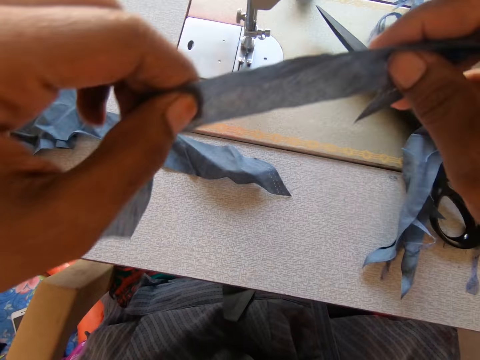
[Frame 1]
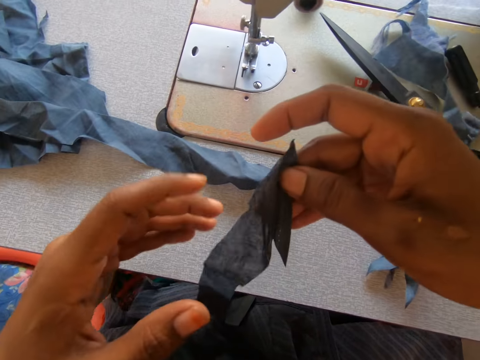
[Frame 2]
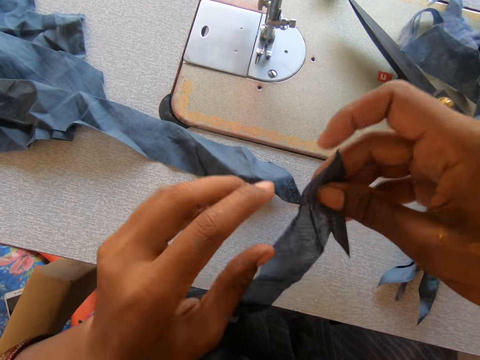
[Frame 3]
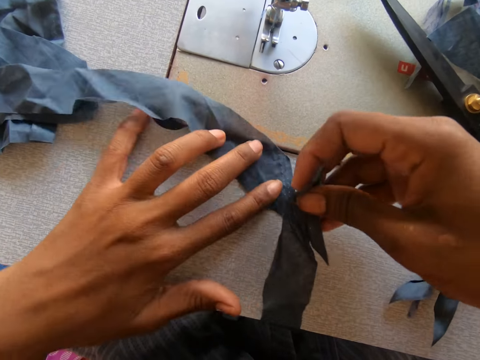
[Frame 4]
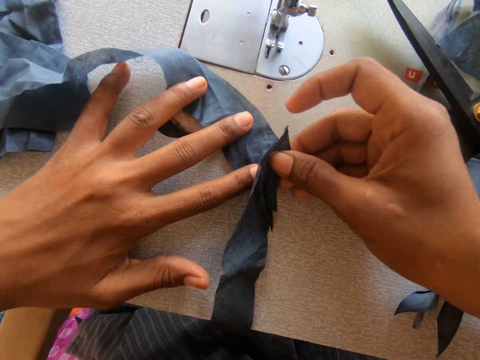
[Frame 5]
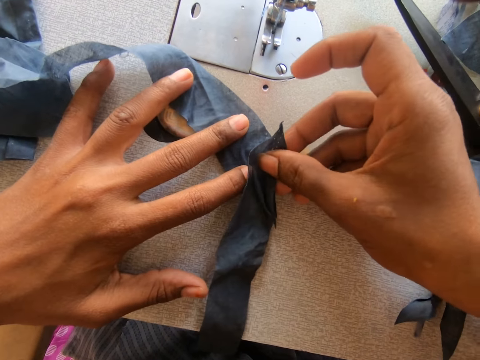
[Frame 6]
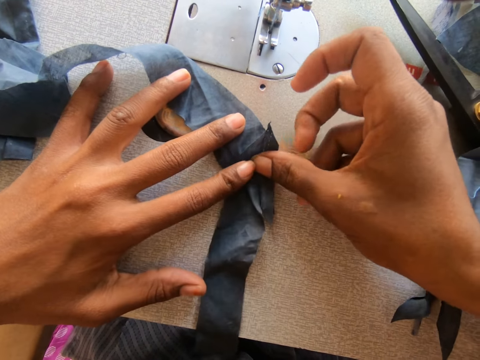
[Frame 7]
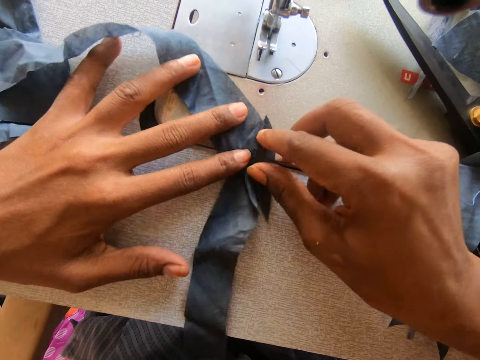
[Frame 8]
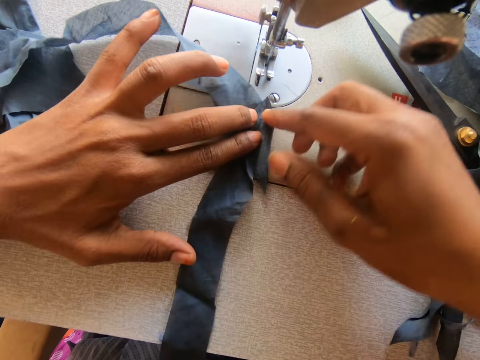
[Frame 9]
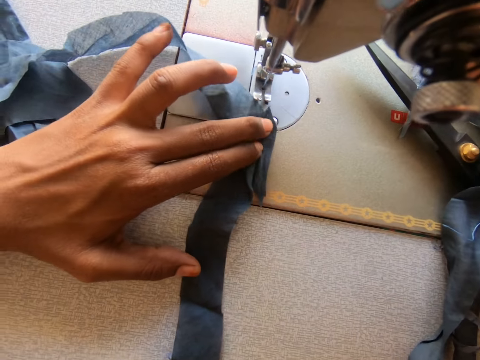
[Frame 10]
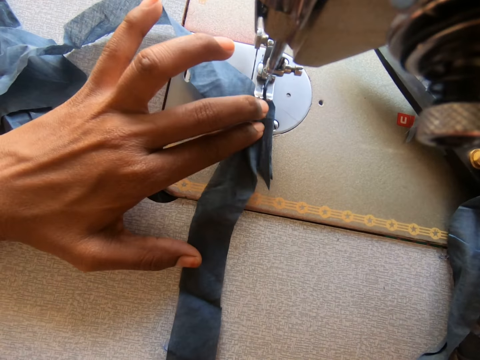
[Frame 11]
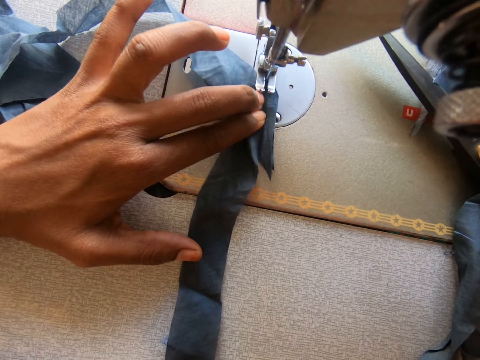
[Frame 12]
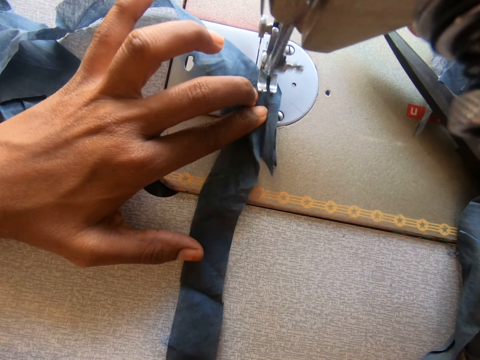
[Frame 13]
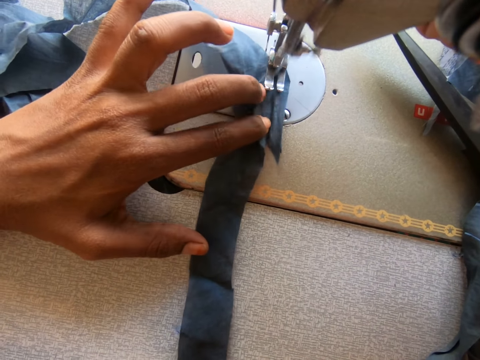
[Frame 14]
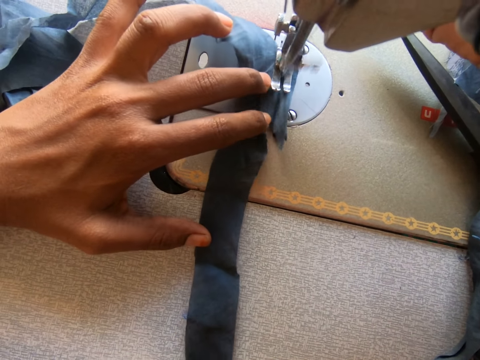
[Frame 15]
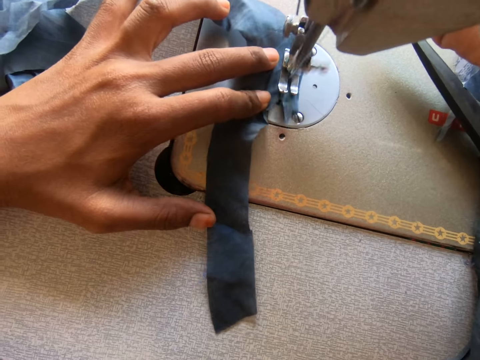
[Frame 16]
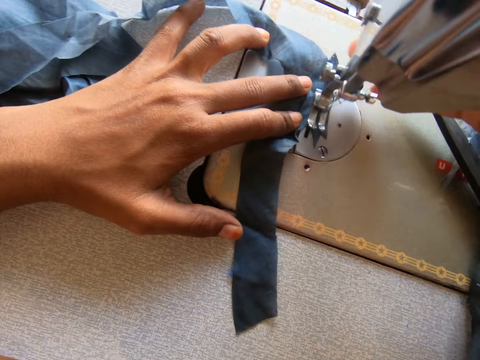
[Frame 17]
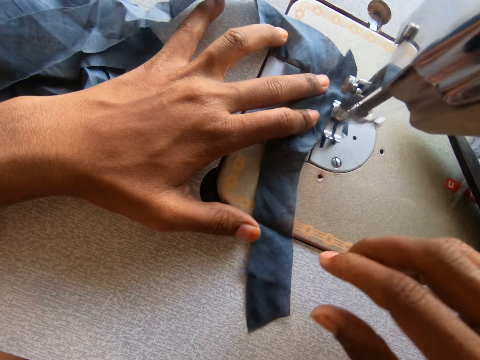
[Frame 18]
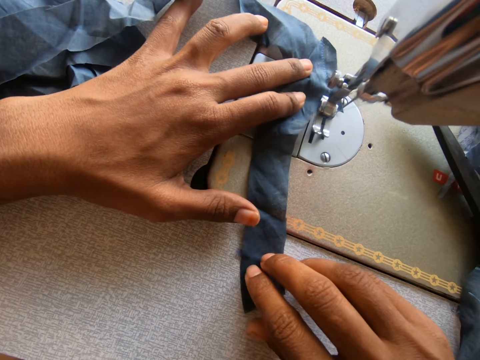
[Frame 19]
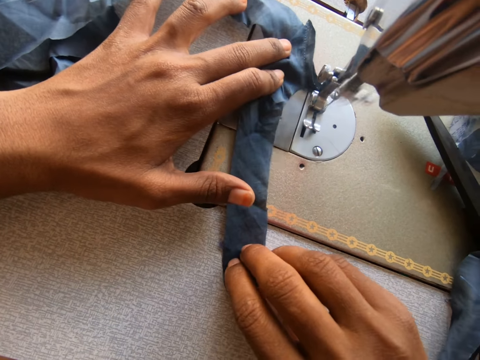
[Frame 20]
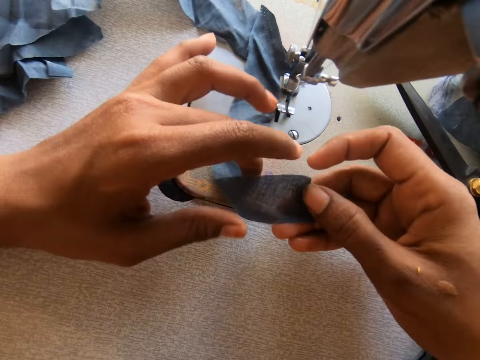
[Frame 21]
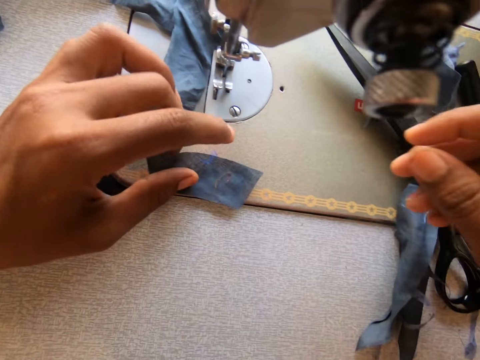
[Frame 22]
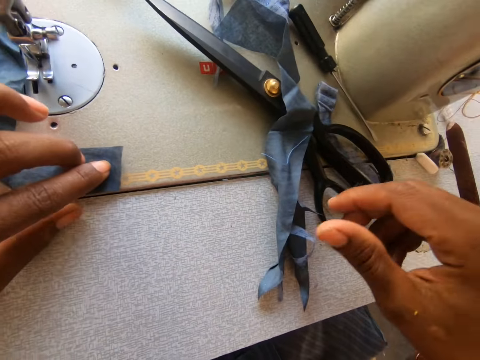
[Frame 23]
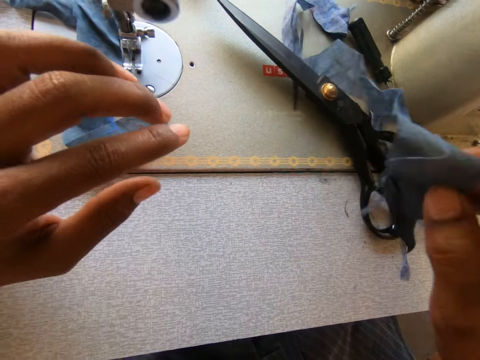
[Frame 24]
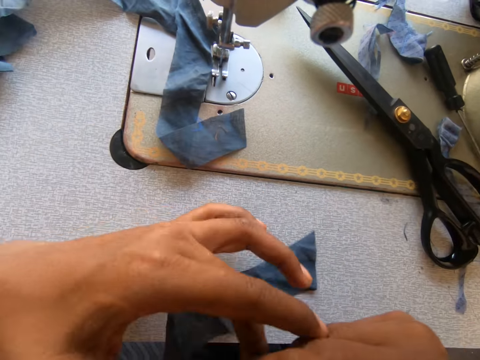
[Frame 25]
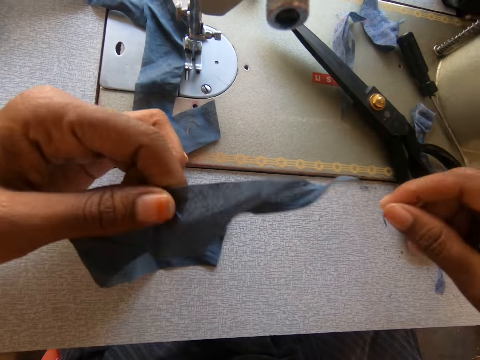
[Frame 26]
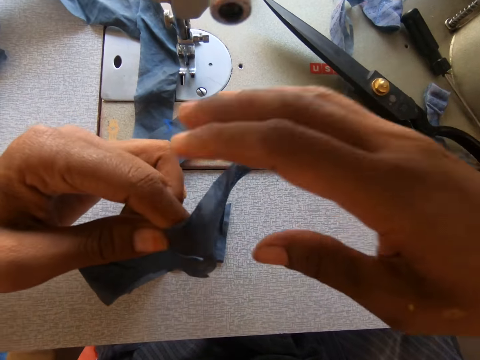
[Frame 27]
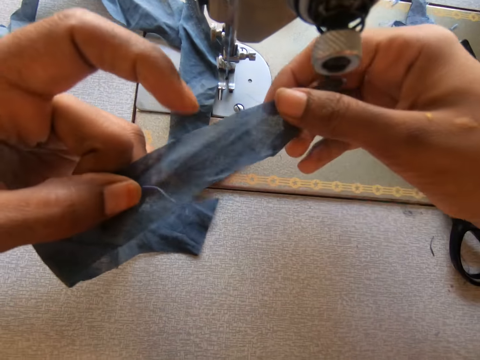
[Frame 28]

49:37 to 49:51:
The camera wearer places a garment on a garment. He lowers the presser foot. He sews the garment. He holds the pieces of fabric on the sewing bed with both hands. He picks up a piece of fabric on the sewing table with his right hand. He stretches the fabric with both hands.

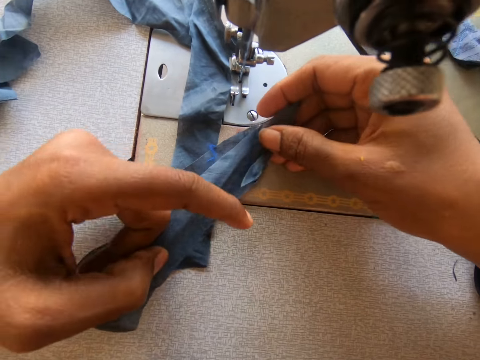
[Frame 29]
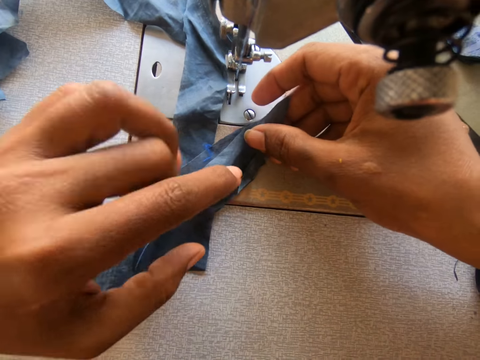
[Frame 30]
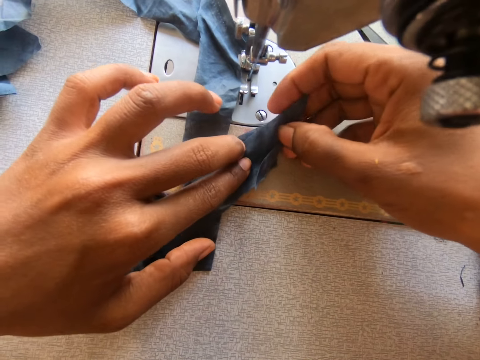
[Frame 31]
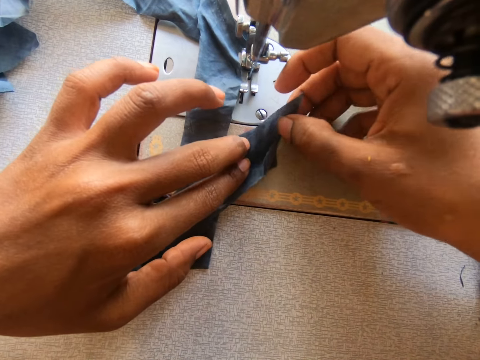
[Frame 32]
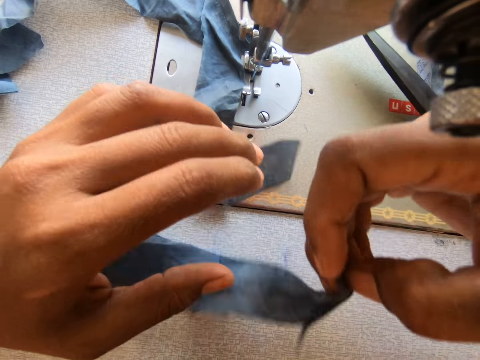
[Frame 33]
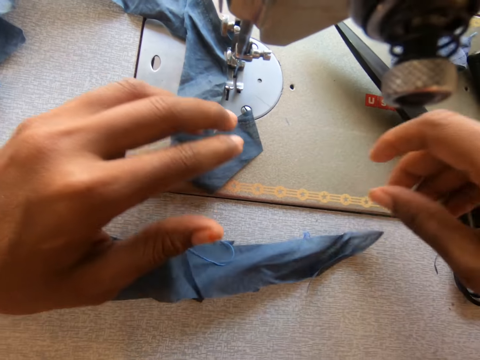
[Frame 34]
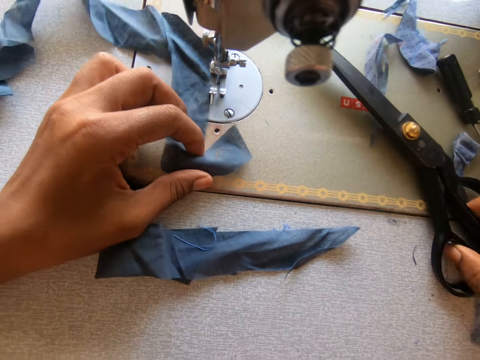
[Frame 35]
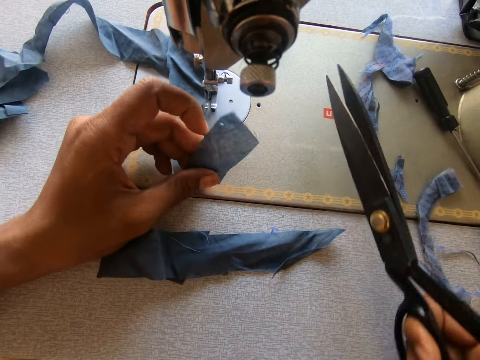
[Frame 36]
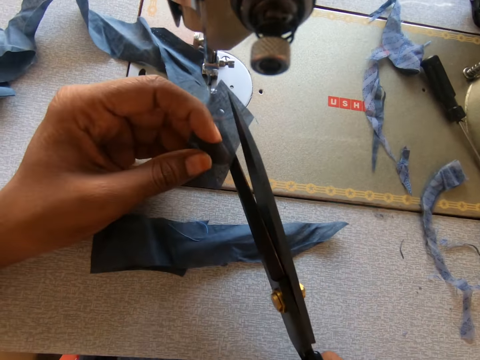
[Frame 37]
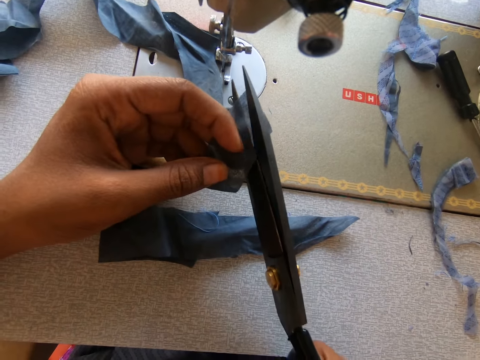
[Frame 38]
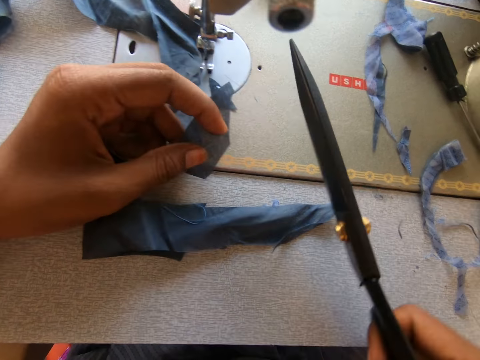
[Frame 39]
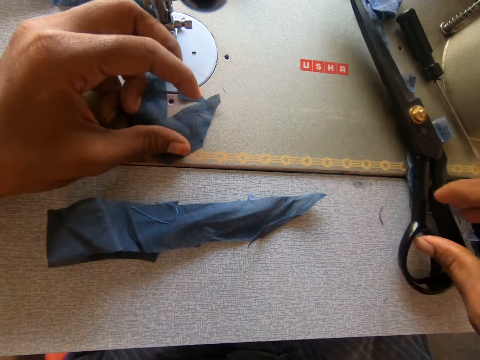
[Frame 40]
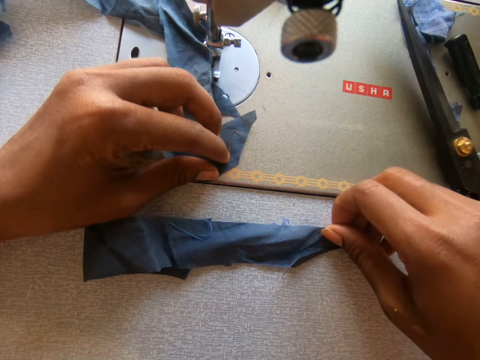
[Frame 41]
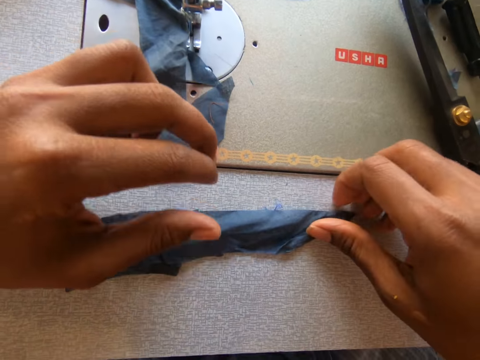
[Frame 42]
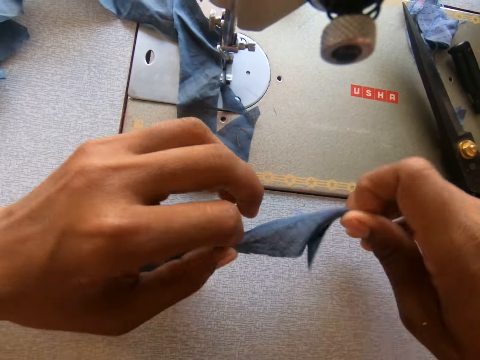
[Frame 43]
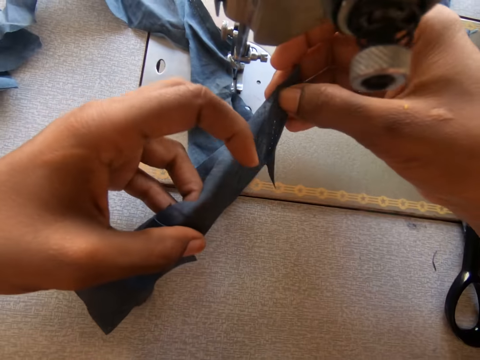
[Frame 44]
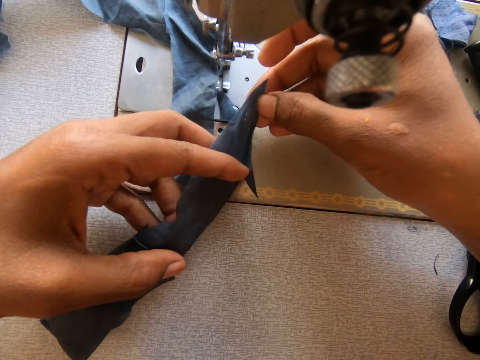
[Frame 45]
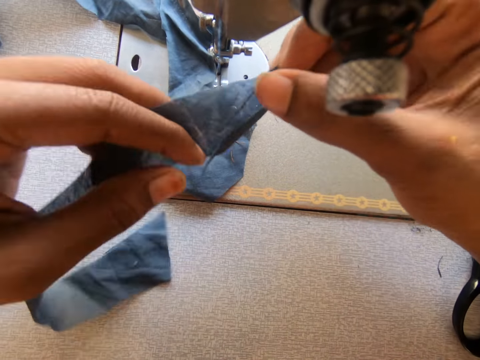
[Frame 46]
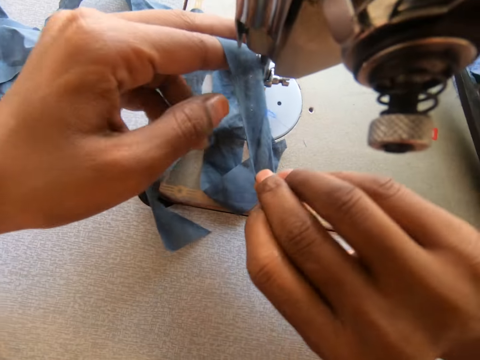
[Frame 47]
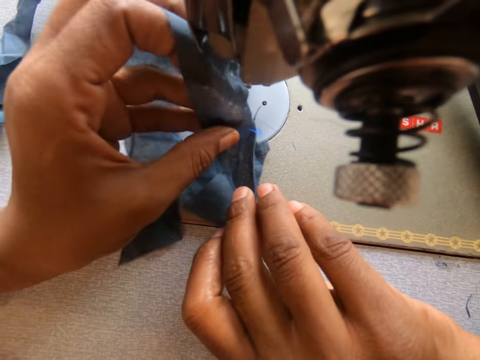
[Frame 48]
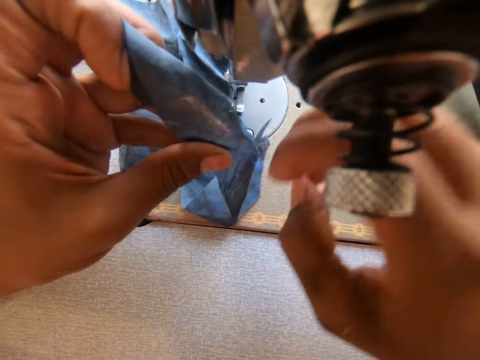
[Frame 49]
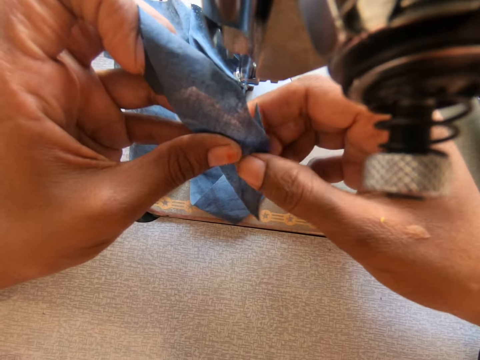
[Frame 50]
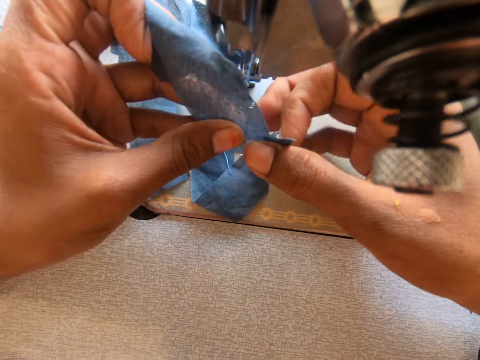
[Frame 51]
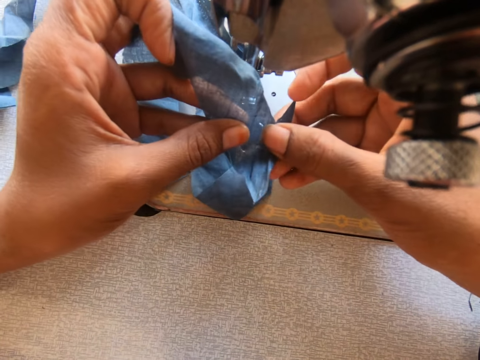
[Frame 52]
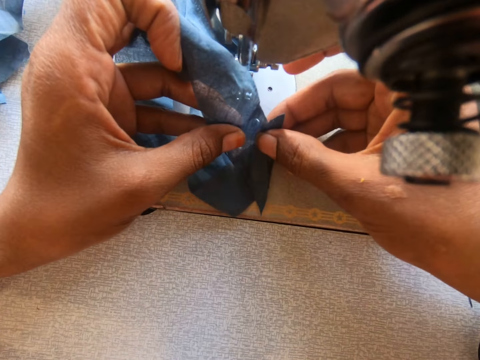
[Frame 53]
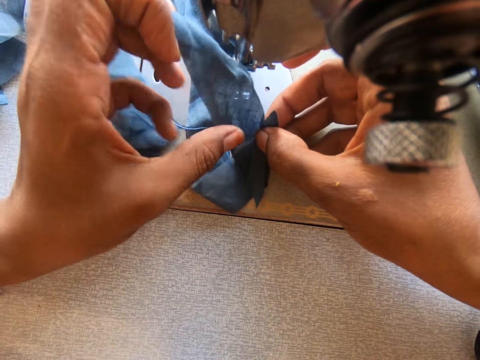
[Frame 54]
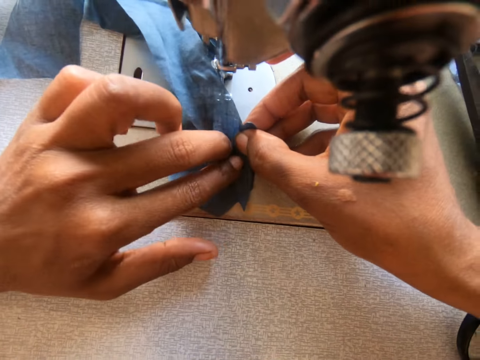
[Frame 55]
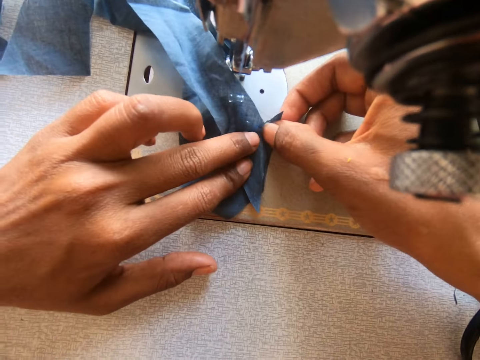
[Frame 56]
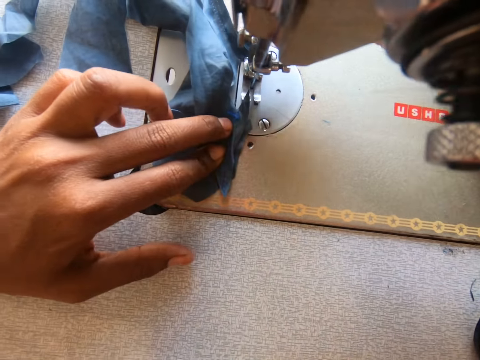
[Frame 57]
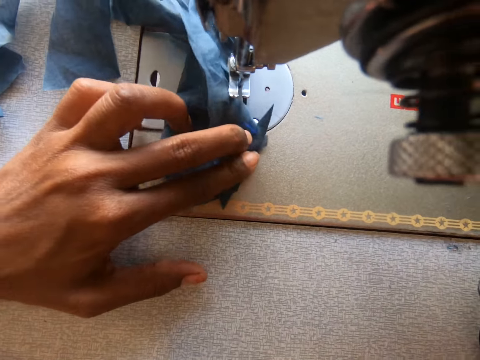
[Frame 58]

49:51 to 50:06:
The camera wearer places the piece of fabric on the sewing bed on top of another with both hands. He picks up the piece of cloth. He holds the fabric with his left hand and picks up the scissors on the sewing table with his right hand. He cuts the fabric in his left hand with the scissors in his right hand. He drops the scissors on the sewing table with his right hand. He picks up the fabric on the sewing table with both hands. He lays the piece of cloth on top of another. He places the piece of fabric on the sewing bed with both hands.
